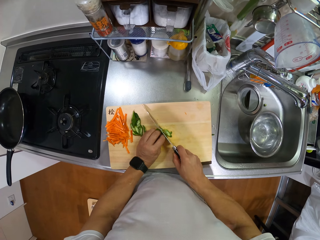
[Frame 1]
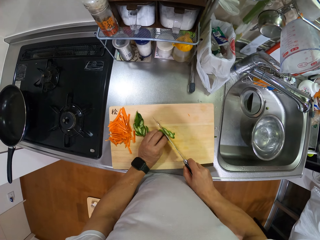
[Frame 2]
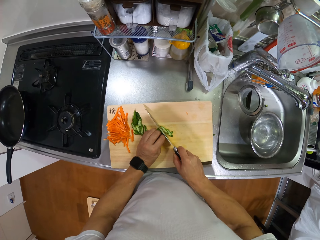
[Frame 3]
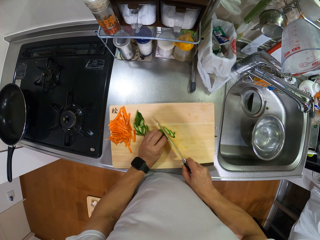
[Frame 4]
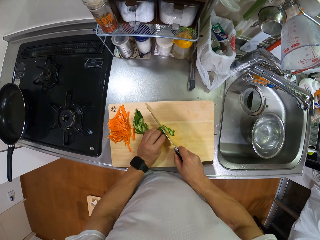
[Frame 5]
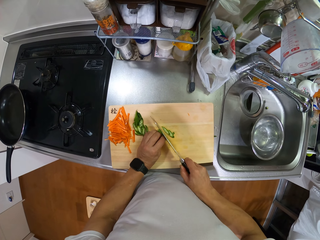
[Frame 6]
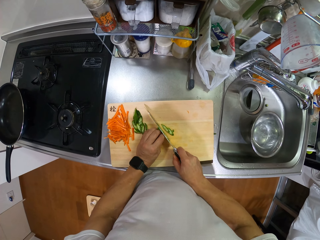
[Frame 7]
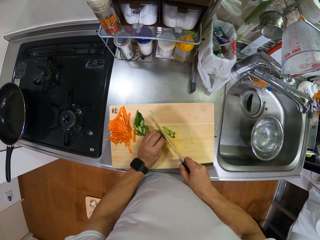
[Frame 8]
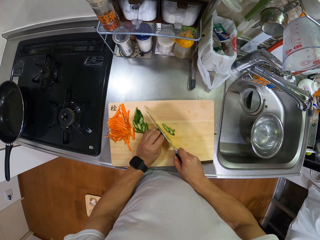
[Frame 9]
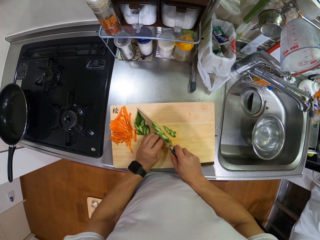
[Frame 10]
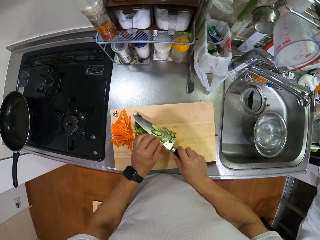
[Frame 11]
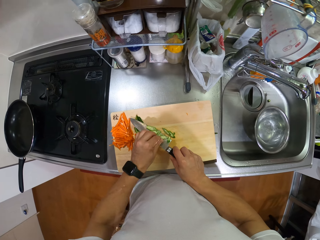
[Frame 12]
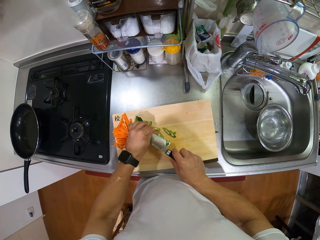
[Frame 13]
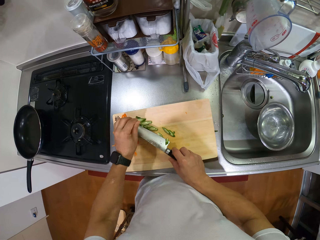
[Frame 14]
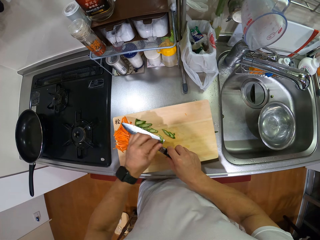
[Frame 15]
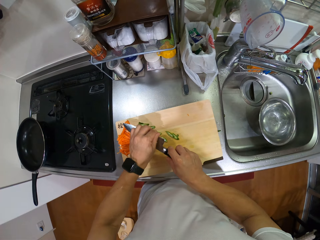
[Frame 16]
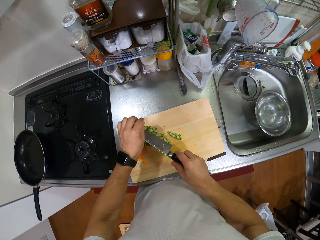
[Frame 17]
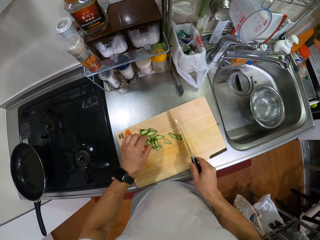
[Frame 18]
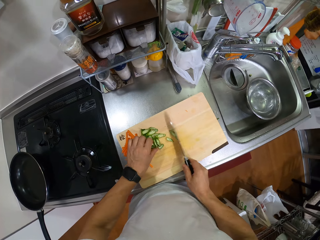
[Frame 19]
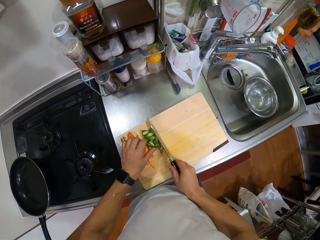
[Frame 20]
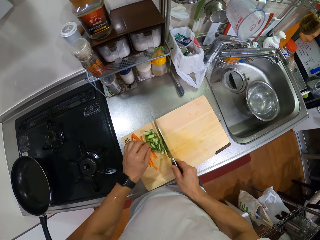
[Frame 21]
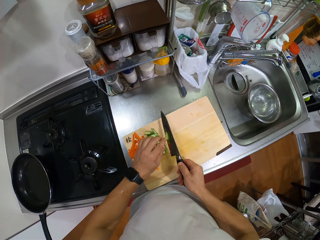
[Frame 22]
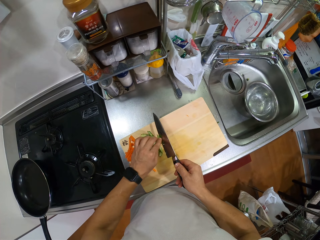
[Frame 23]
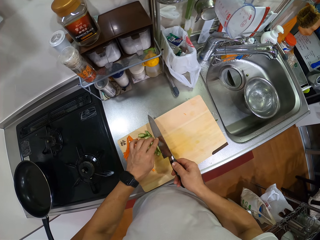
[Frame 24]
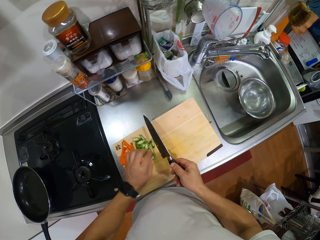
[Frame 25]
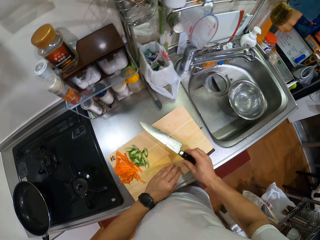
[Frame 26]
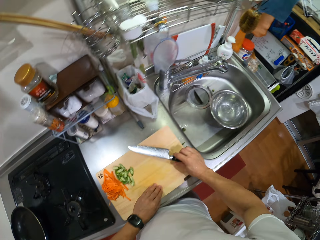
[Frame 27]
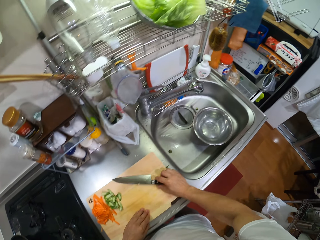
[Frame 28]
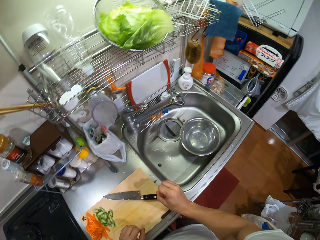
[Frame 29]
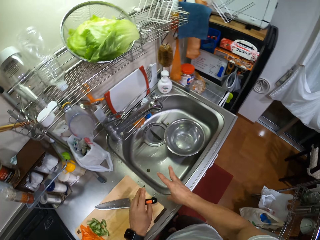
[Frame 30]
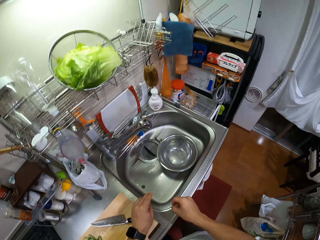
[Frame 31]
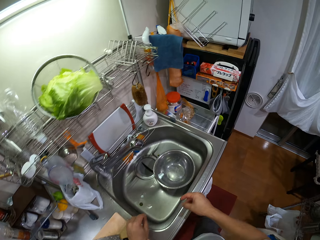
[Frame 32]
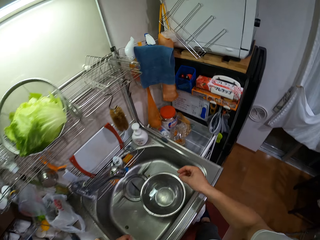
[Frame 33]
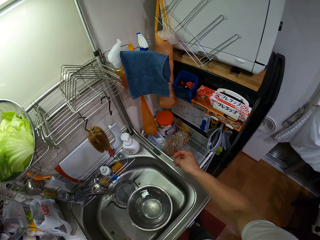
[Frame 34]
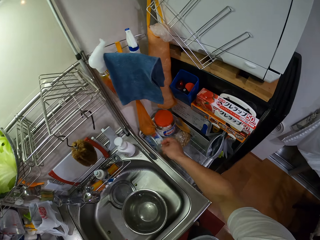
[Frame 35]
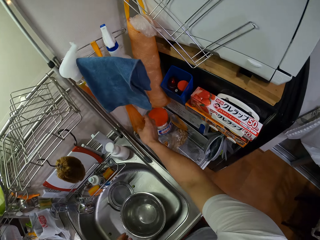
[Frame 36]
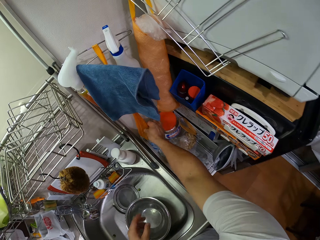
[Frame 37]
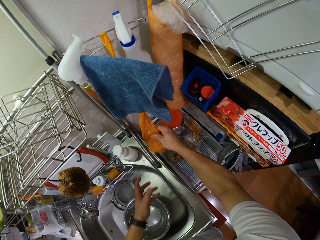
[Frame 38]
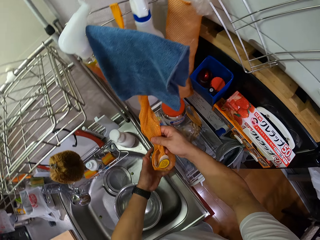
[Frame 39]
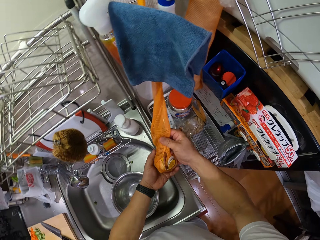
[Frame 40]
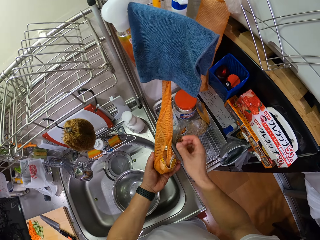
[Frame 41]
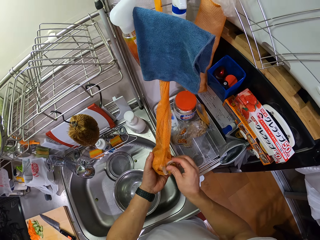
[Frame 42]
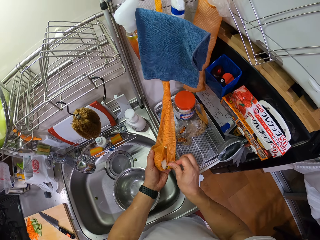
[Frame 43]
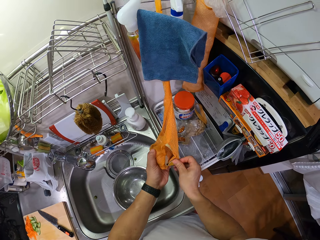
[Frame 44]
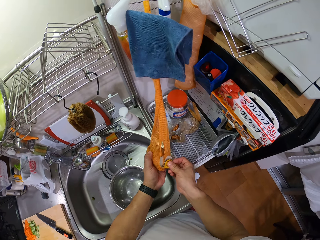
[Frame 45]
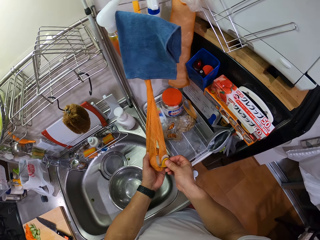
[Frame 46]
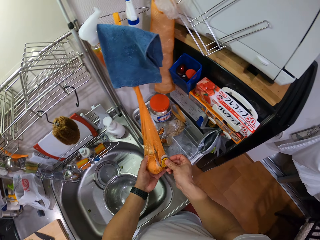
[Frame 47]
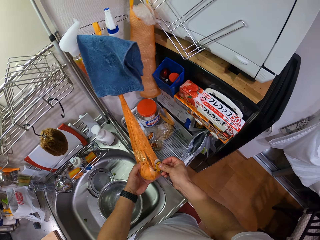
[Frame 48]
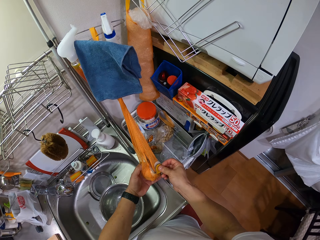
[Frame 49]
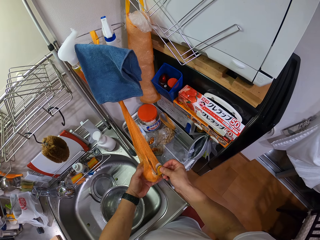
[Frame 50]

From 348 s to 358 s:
The camera wearer wipes the green chilies from the knife. They put aside the cut chilies on the chopping board with the knife. They remove pieces from the knife. They put the knife on the chopping board. They move the chopping board. They shake fingers and turn. They move both hands. They lift the right hand. They hold a bag of onions. They pull the bag. They look at the bag manual.

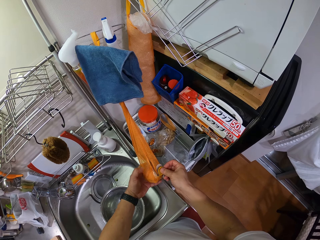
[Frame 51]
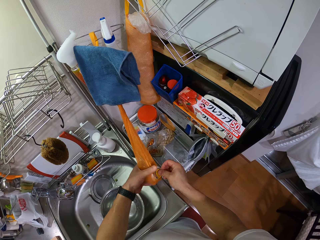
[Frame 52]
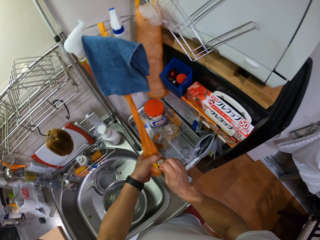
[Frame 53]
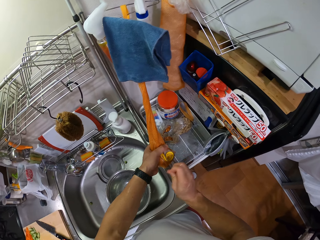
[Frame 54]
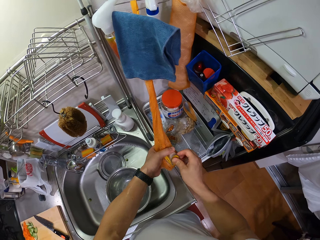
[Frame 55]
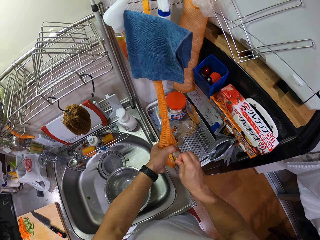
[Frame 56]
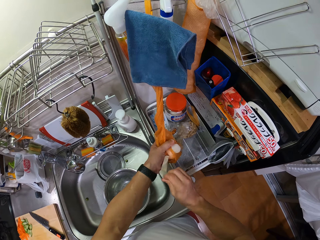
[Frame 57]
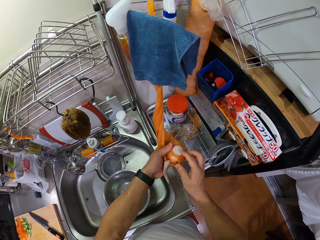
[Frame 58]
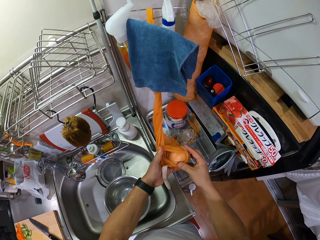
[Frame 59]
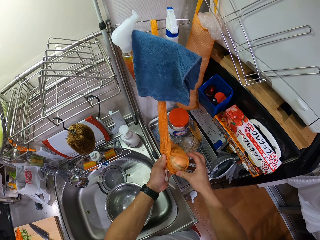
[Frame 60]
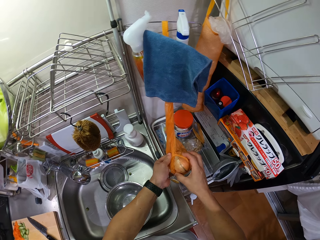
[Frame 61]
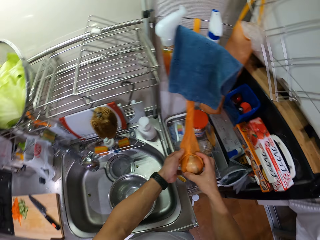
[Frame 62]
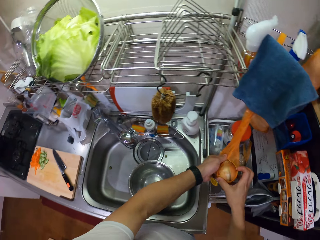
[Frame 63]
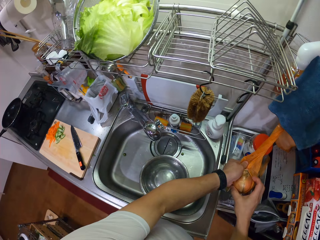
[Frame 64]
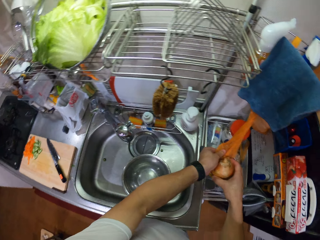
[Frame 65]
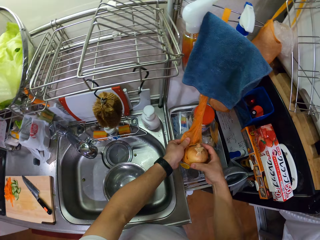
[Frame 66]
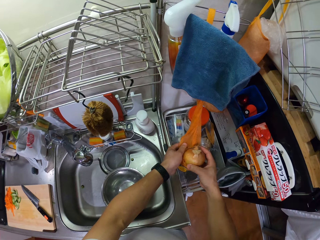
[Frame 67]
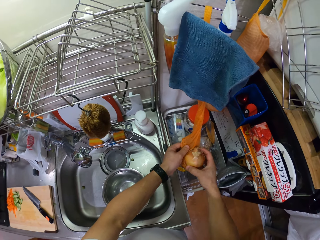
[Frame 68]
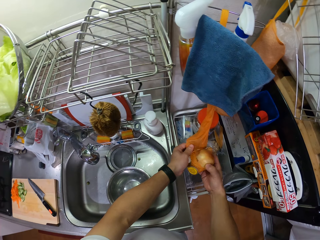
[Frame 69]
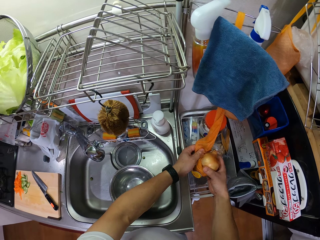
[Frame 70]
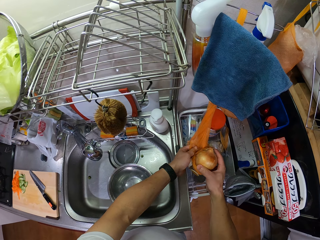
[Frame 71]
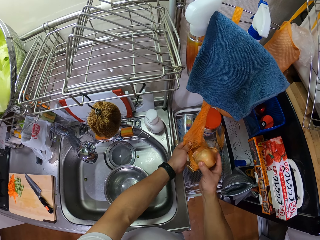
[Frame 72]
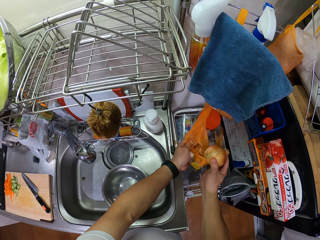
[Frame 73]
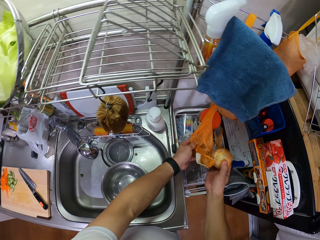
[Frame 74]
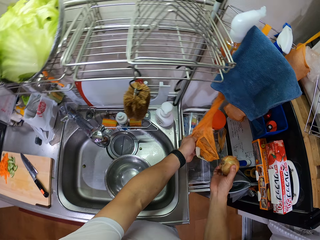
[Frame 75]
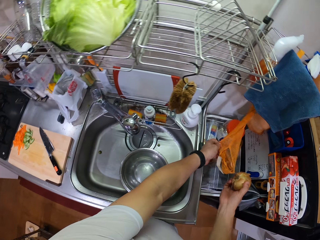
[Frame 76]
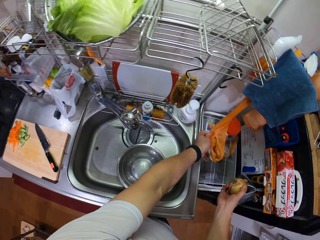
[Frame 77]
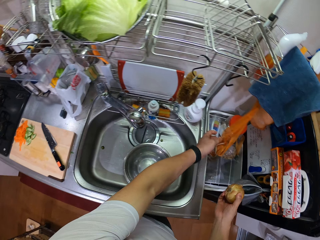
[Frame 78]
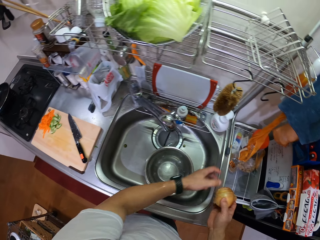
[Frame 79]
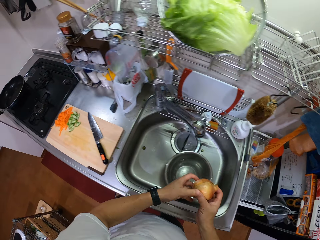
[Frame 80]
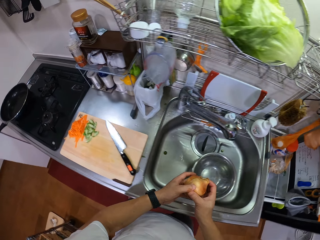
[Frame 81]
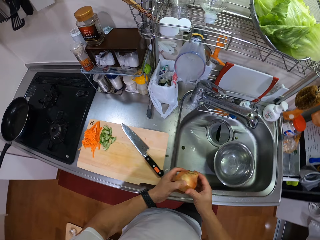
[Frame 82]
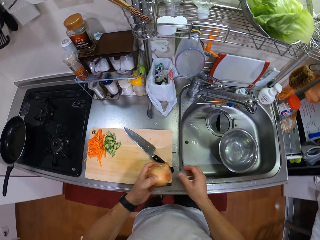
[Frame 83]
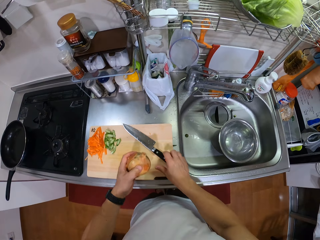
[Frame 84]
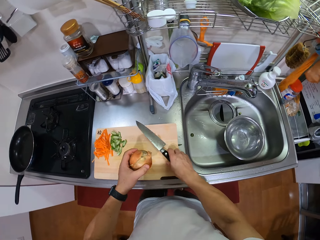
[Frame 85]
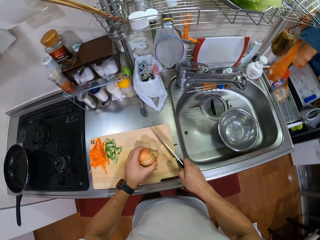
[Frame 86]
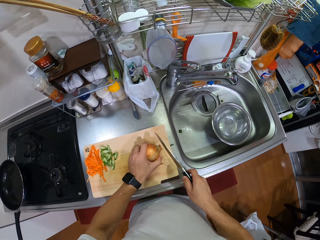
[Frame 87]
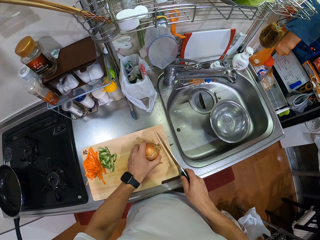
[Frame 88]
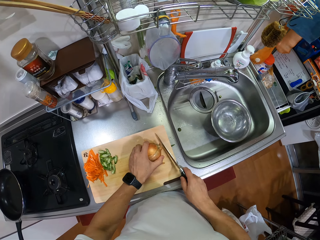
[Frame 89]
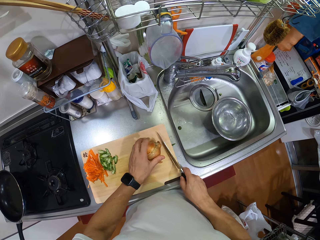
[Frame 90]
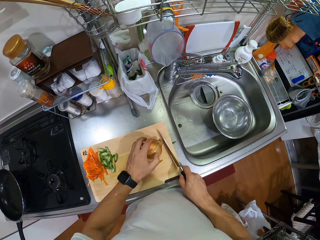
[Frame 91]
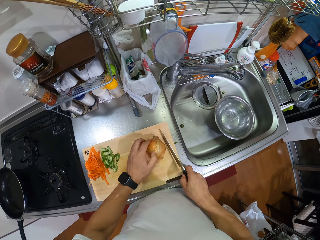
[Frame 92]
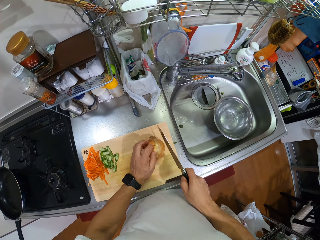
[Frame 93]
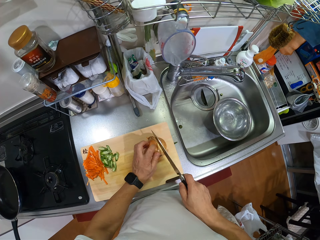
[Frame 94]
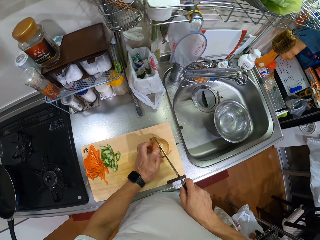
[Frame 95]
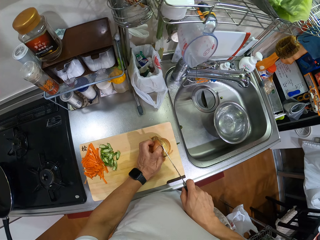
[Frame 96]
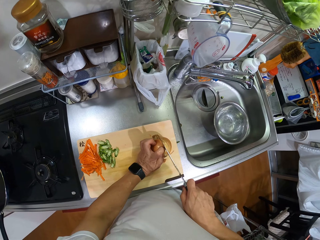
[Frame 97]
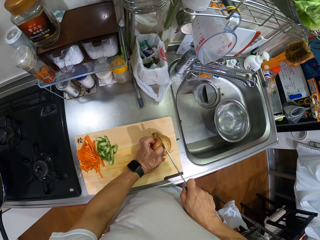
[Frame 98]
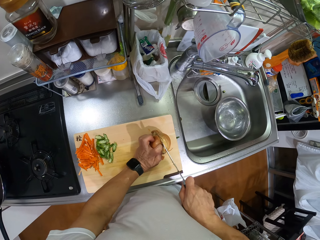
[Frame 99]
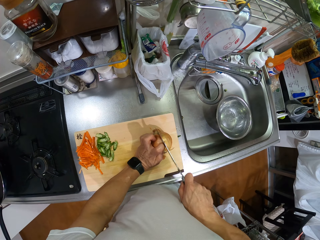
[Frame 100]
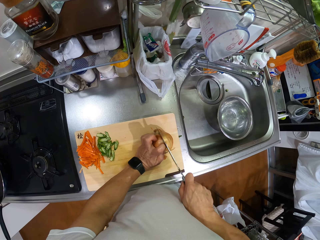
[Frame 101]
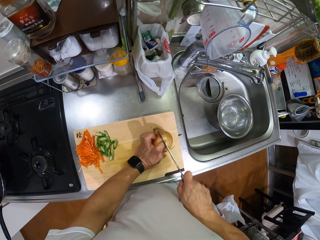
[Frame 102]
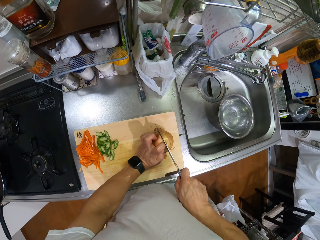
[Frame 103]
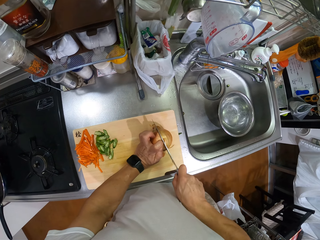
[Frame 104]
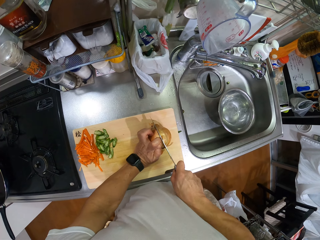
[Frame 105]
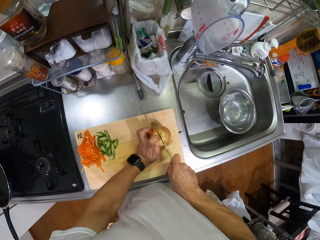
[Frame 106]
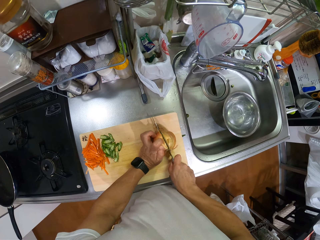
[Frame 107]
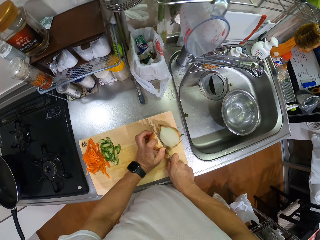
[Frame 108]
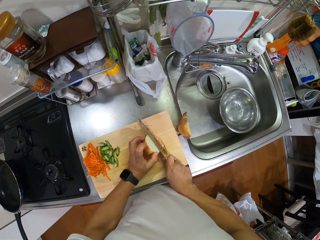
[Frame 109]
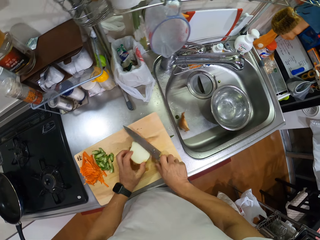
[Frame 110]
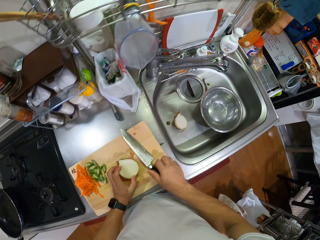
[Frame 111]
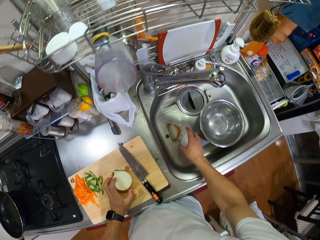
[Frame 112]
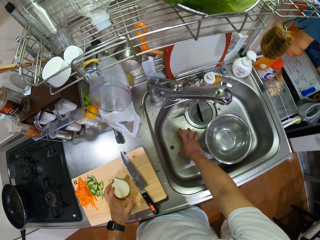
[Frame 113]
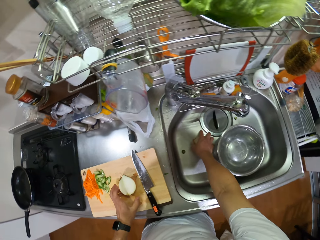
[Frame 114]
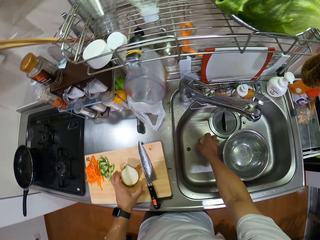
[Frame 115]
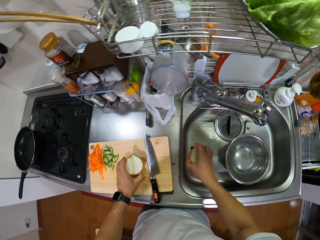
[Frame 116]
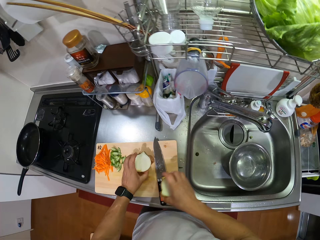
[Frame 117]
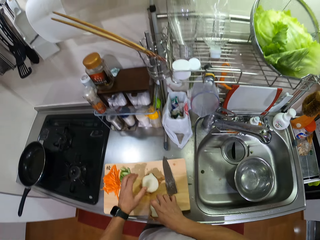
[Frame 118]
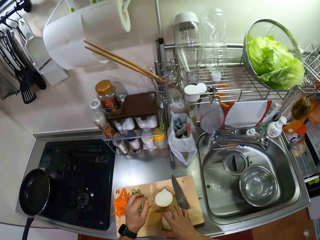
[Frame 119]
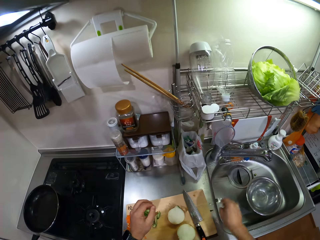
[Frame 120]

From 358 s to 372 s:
The camera wearer opens the bag with onion. They remove the onion from the bag. They move both hands. They turn. They hold the onion with both hands. They hold a knife with the left hand. They take the knife. They put the onion on the chopping board. They move the onion on the chopping board. They turn the onion. They cut the onion into two. A piece of onion falls in the sink. They put the knife on the chopping board. They move the right hand. They take the onion in the sink. They lift the onion. They put the onions on the chopping board.
